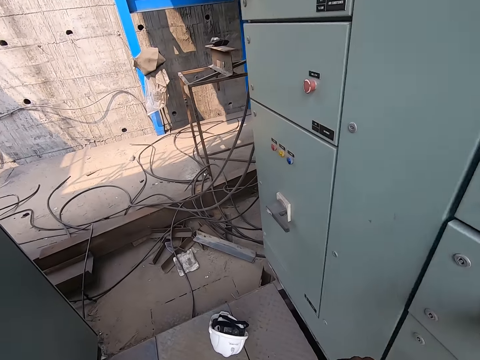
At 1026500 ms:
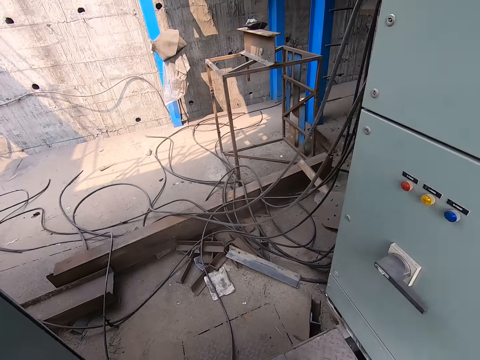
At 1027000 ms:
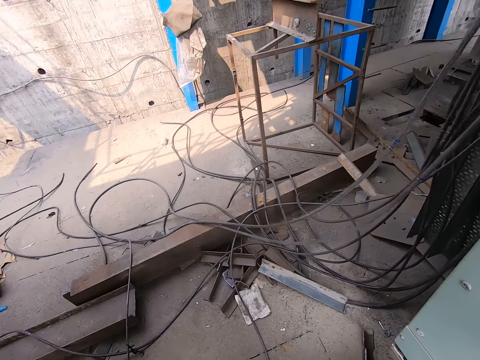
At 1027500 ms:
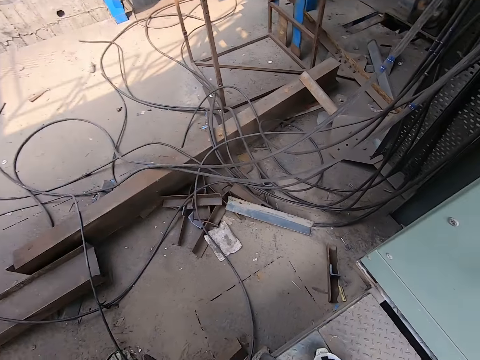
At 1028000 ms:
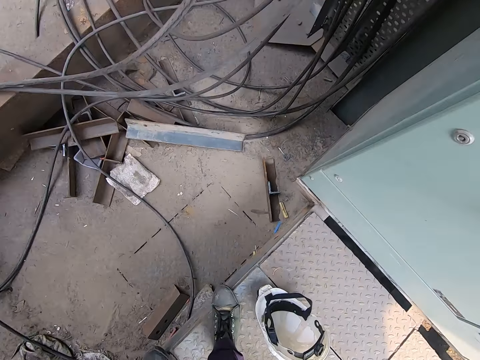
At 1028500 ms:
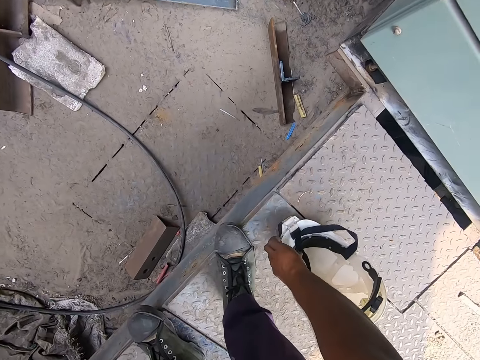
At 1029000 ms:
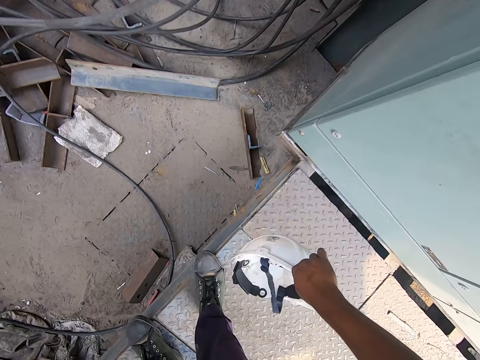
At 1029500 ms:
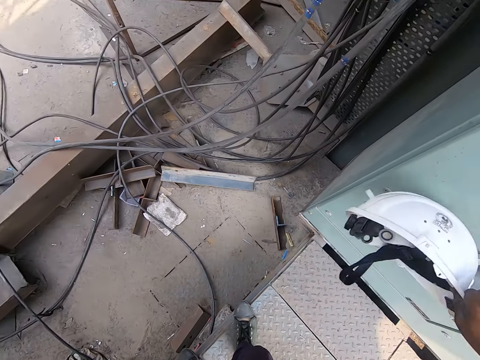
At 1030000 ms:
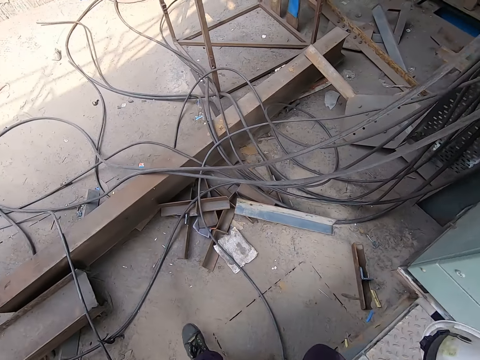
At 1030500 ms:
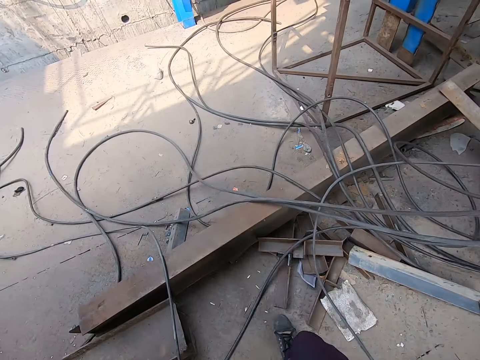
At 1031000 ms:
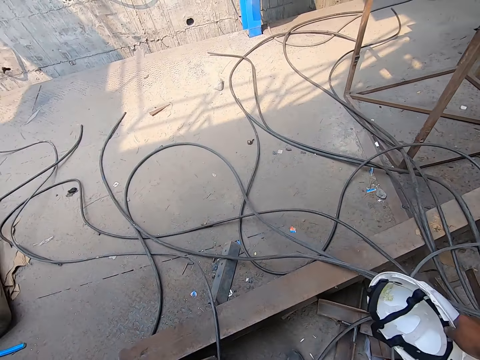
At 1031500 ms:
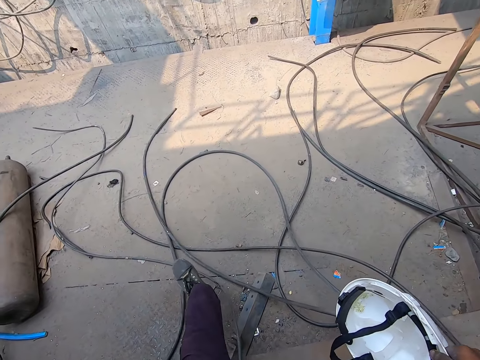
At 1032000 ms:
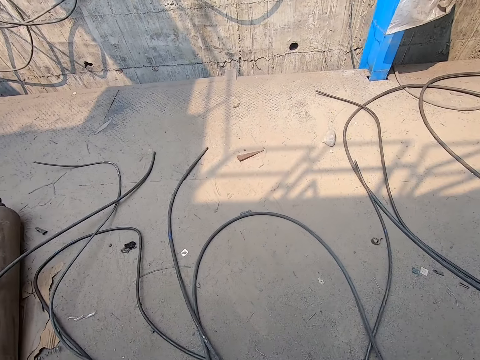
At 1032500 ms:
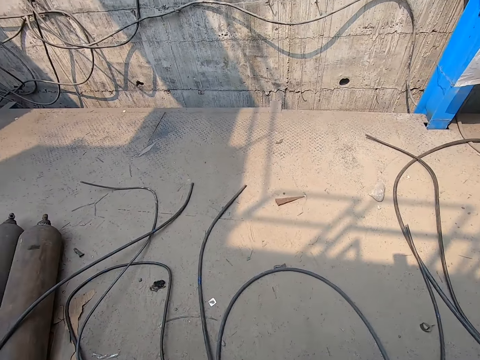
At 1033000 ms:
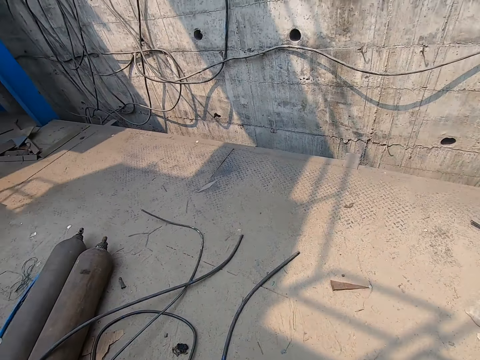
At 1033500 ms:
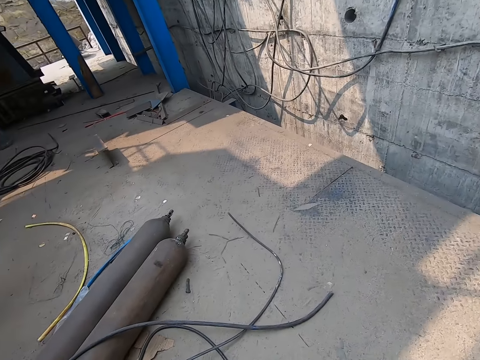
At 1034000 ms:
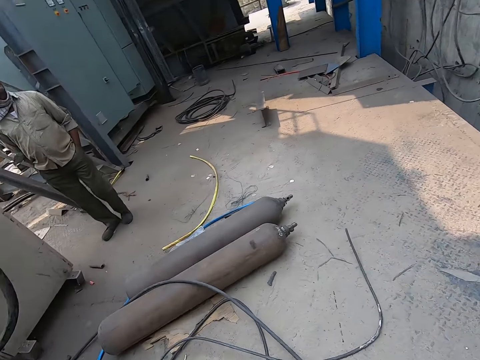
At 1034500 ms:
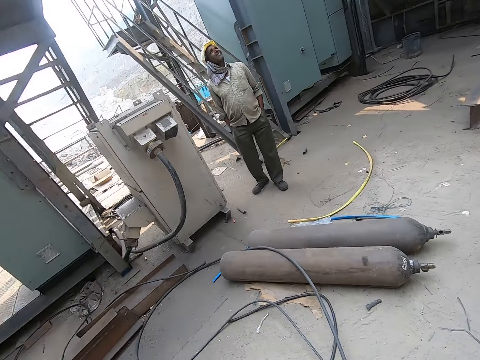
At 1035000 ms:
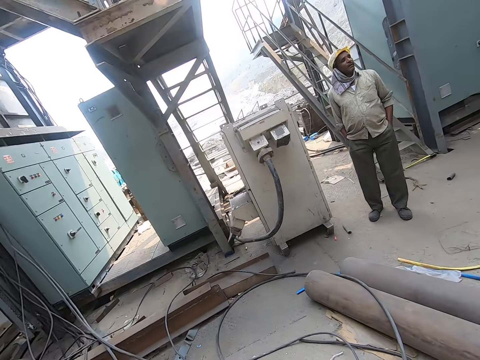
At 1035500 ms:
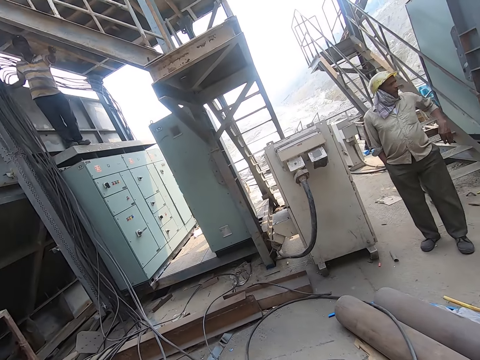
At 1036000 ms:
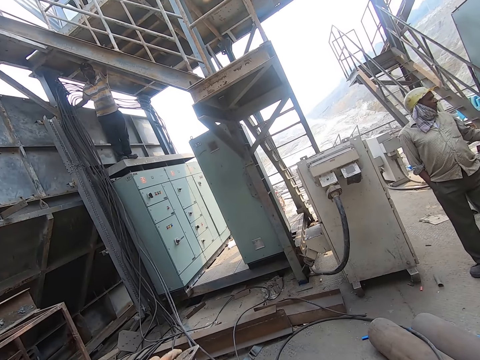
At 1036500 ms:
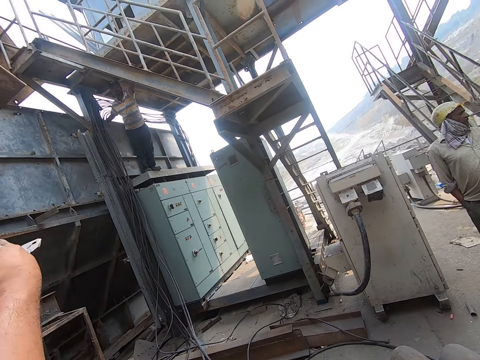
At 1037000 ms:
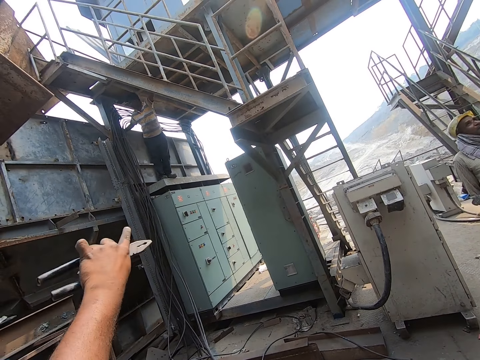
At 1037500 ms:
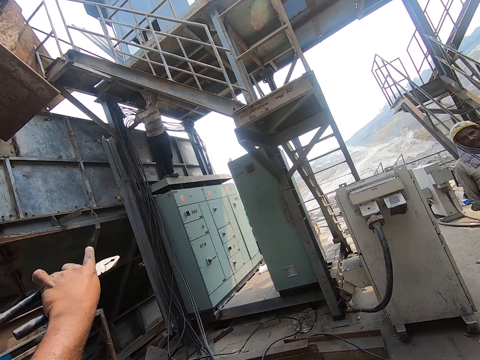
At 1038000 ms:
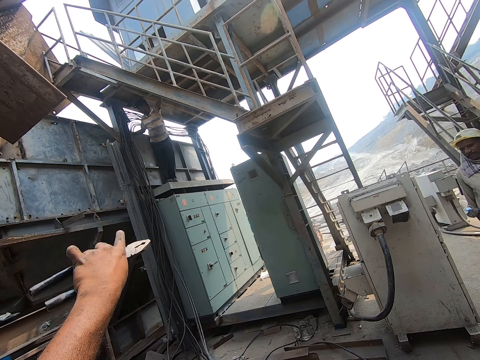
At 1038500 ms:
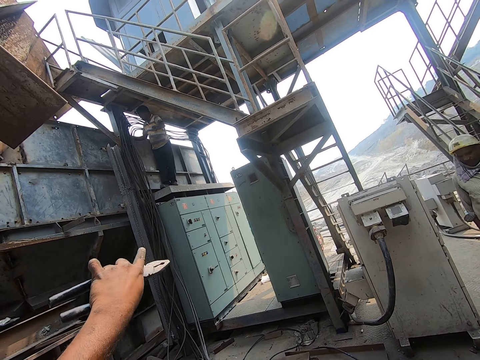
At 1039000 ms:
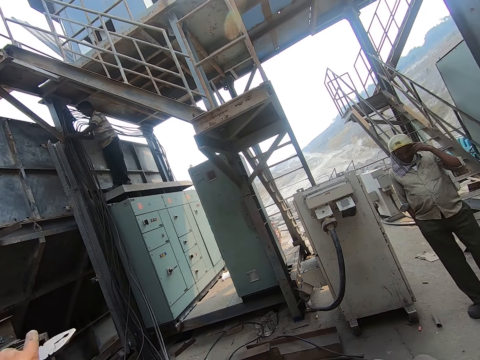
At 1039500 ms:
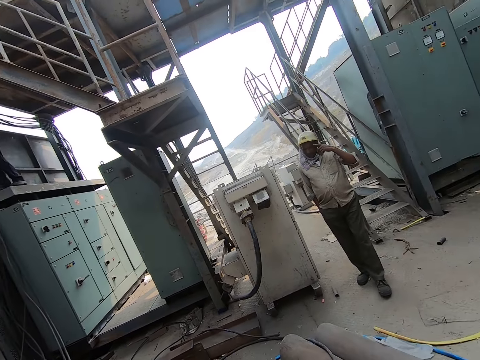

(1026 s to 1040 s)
The camera wearer walks around the workshop. He interacts with the man and another man. He picks a safety helmet from the metal stand with his right hand. He hits the helmet in his right hand on the fuse box. He walks around the workshop and looks around the workshop. The man interacts with the camera wearer. The camera wearer interacts with the other man.

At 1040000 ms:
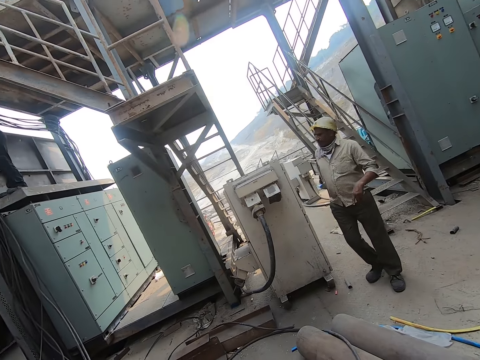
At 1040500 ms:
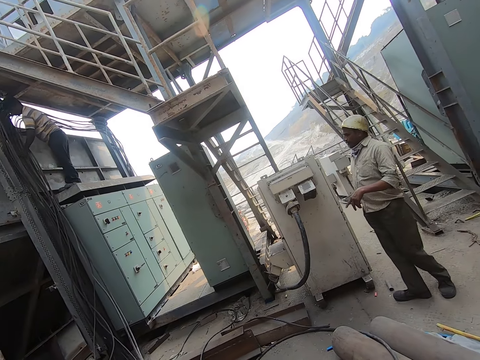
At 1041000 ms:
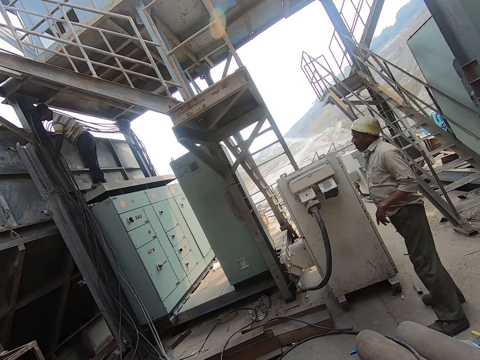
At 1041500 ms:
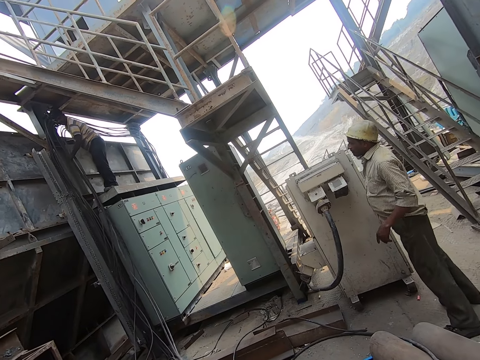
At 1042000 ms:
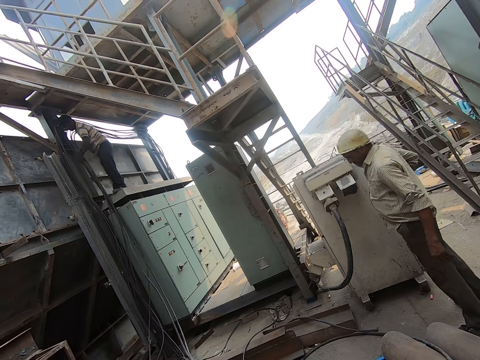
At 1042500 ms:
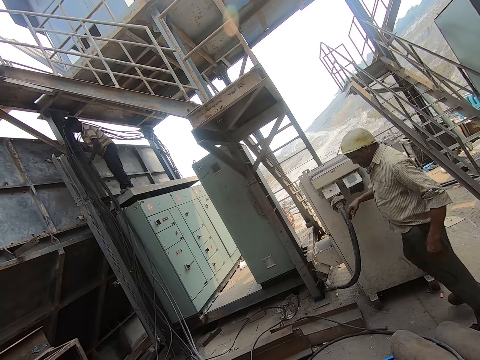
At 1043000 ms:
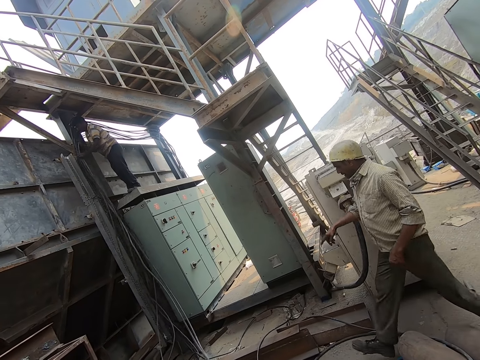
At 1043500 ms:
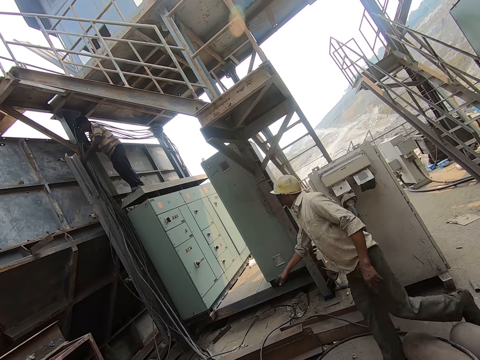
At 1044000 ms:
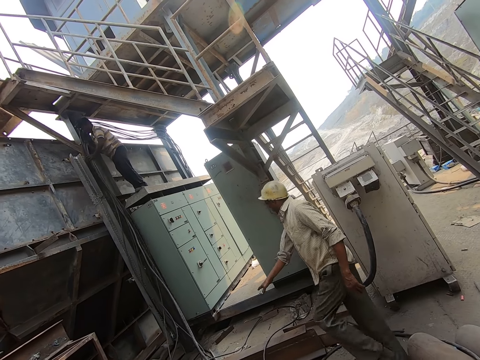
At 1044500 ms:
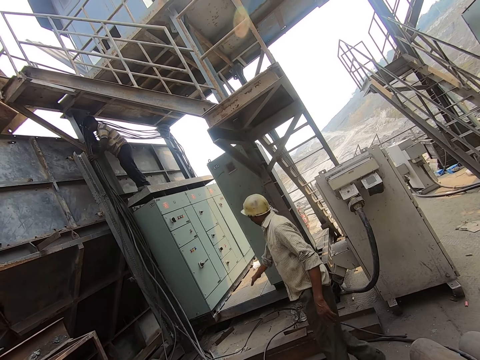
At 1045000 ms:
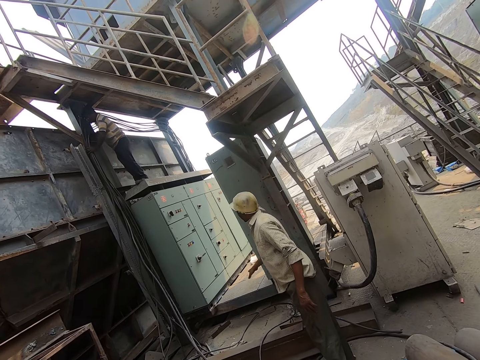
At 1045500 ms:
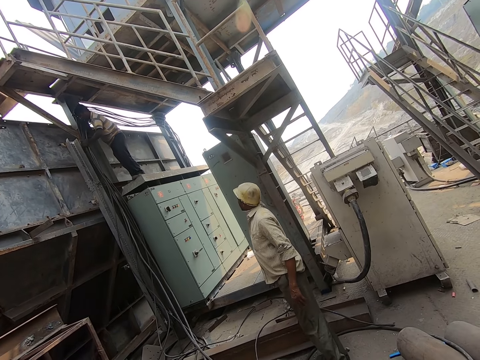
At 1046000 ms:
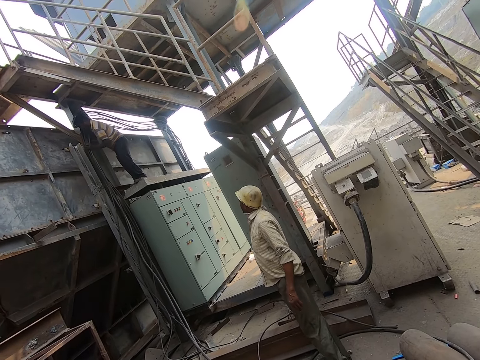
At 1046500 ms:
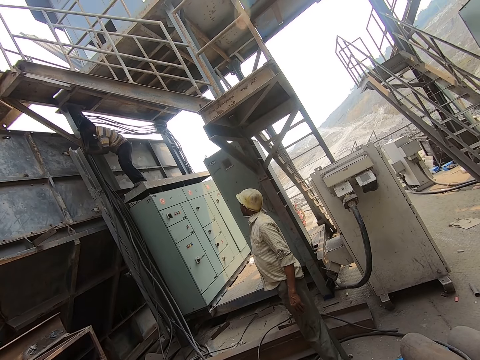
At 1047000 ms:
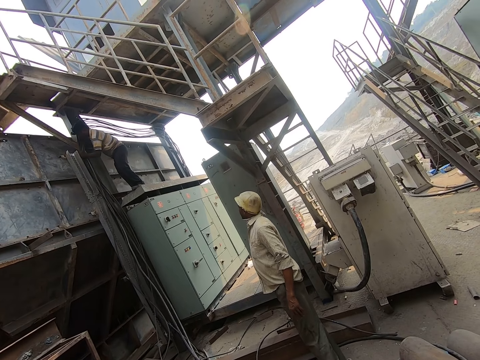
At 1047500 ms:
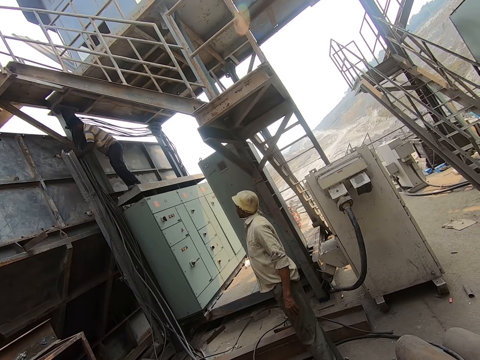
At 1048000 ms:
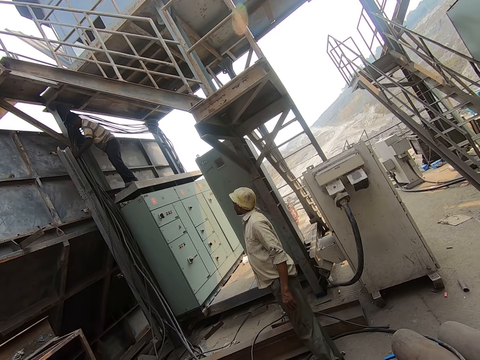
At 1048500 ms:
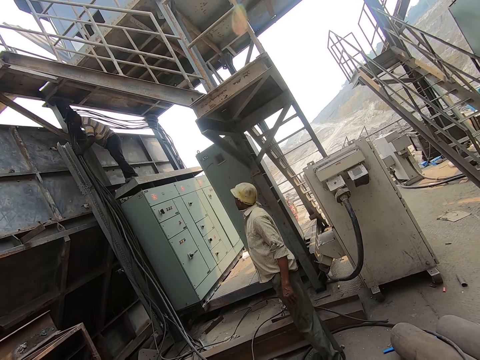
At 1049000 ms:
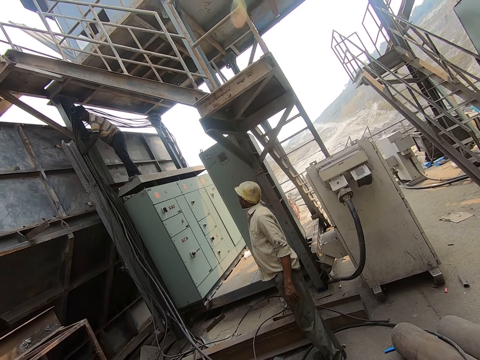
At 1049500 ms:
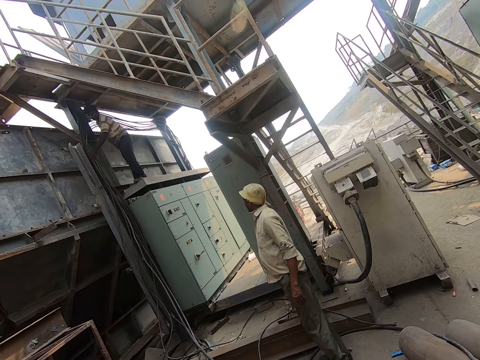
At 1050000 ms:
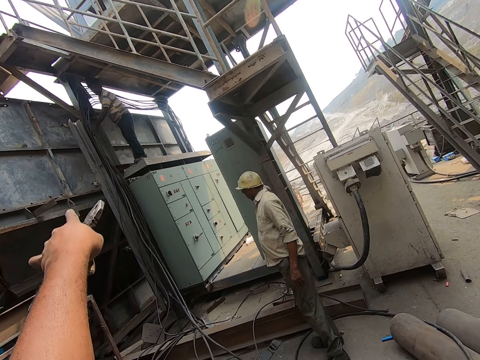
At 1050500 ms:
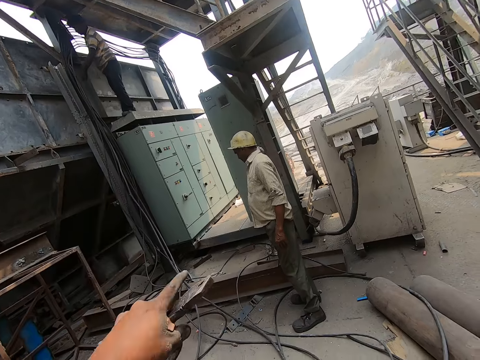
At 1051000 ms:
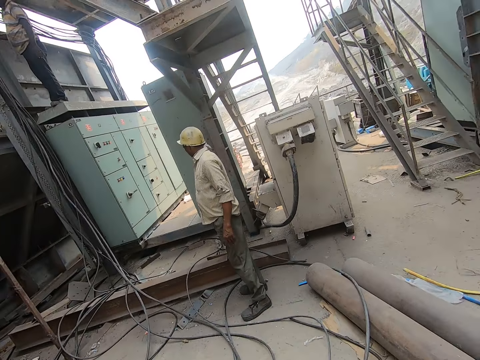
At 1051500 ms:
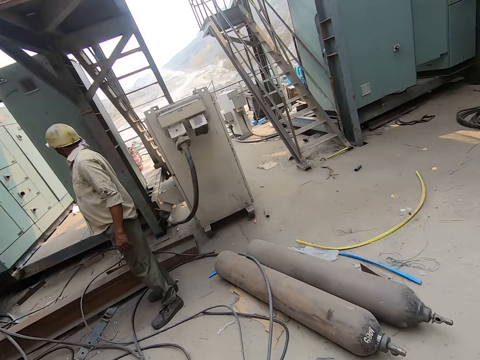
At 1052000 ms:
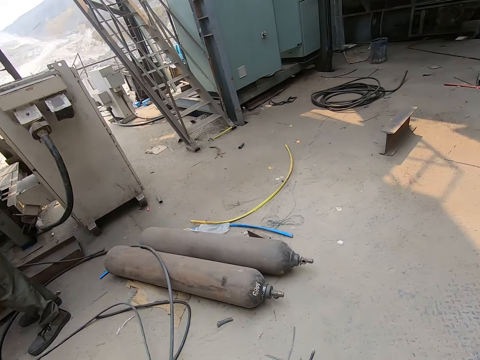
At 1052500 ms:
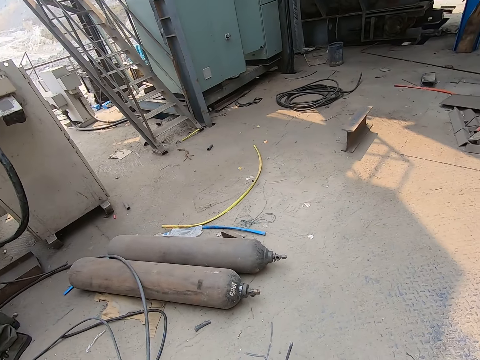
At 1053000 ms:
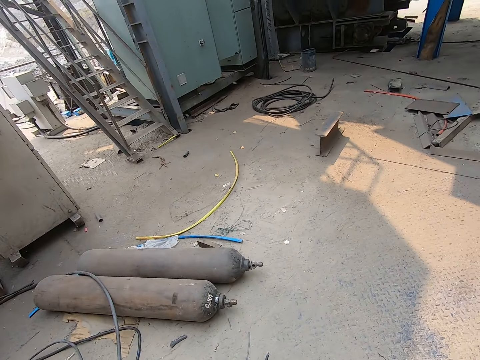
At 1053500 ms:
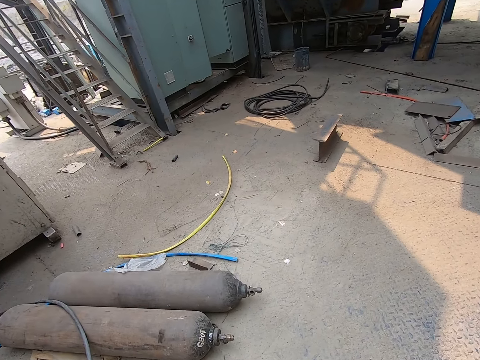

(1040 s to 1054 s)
The man adjusts the fuse box cables on a steel beam with his hands. A man walks around the workshop. The camera wearer interacts with another man. They look around the workshop.
